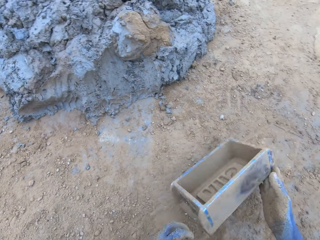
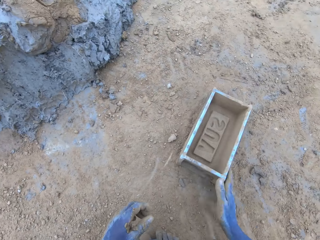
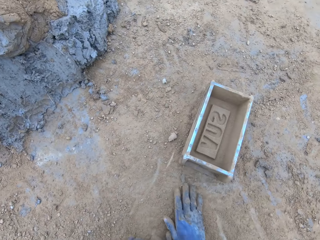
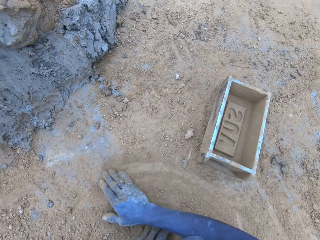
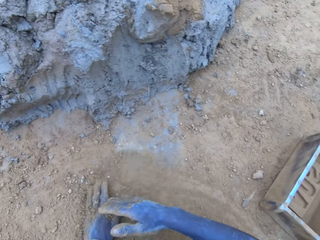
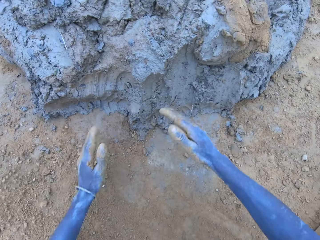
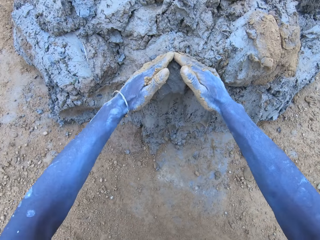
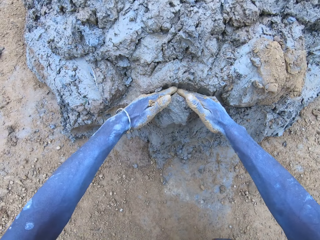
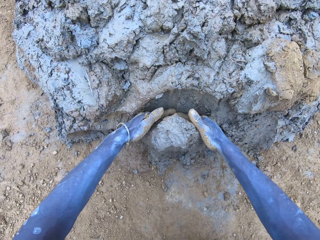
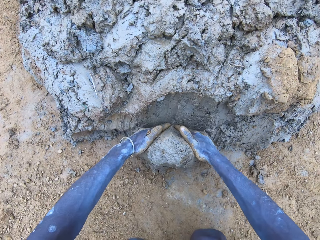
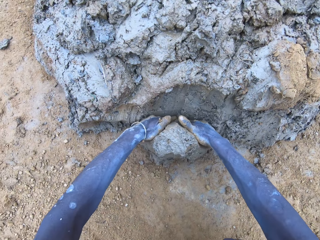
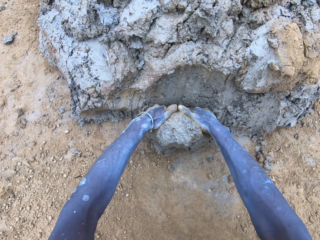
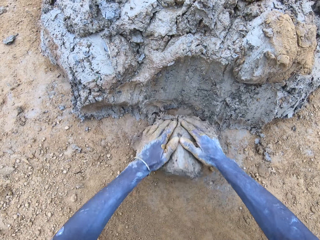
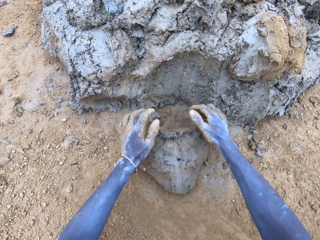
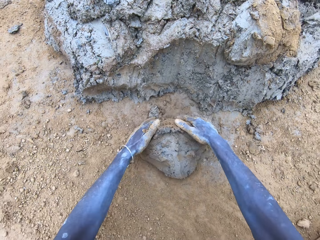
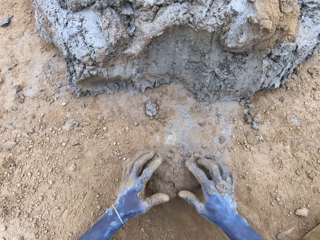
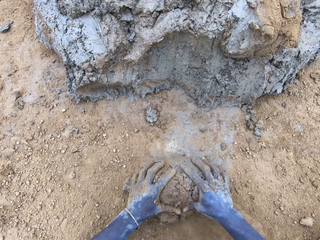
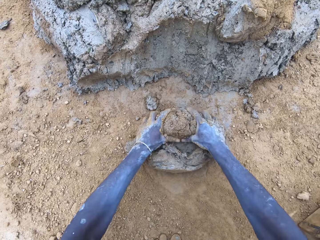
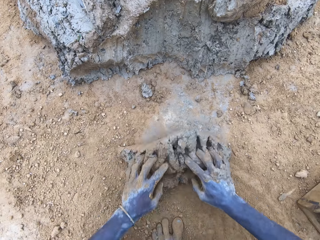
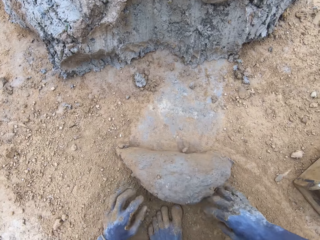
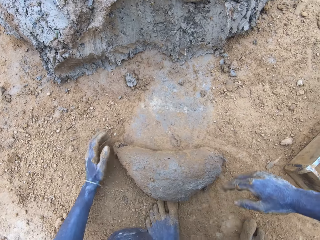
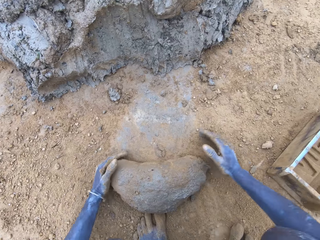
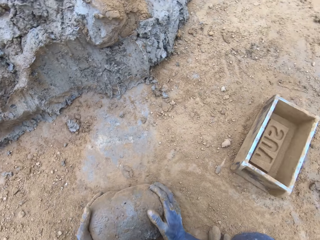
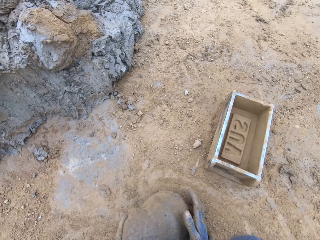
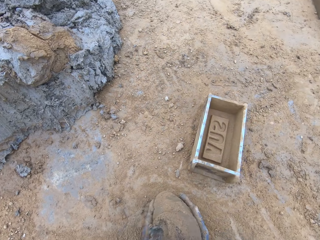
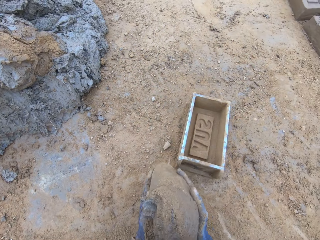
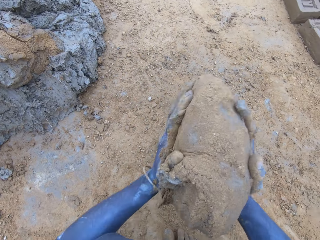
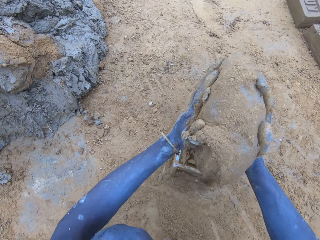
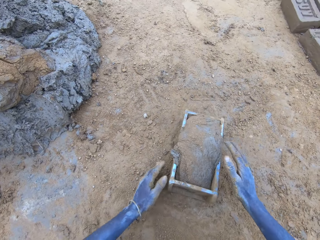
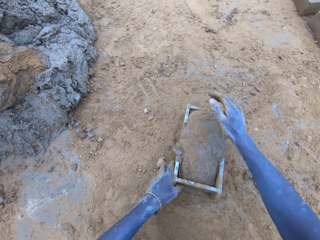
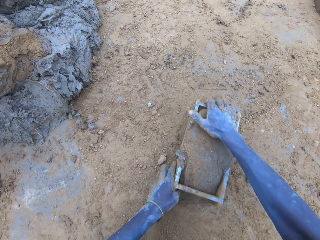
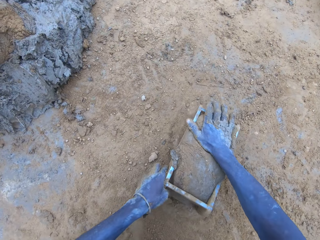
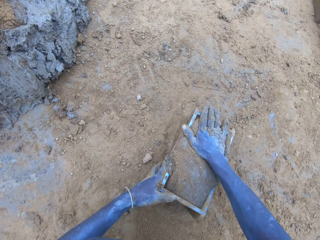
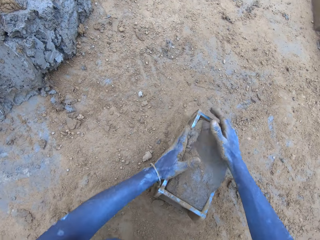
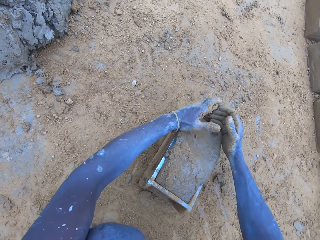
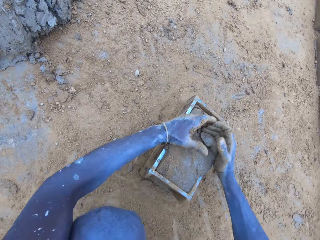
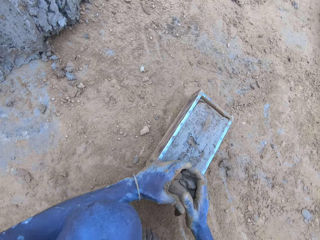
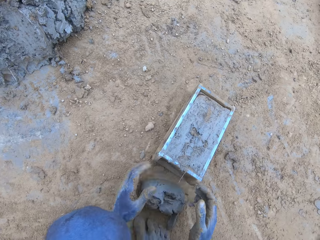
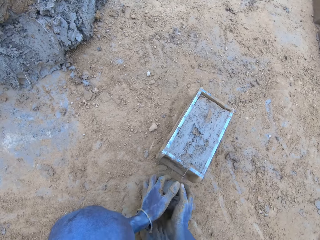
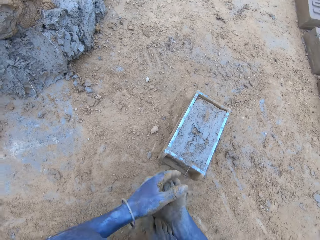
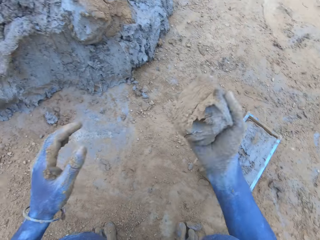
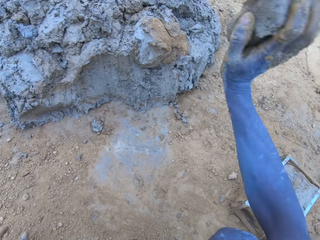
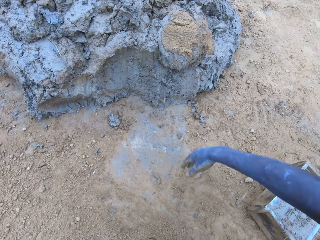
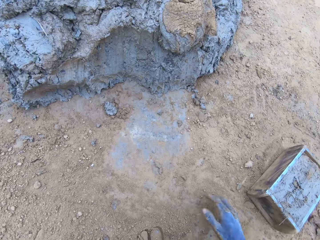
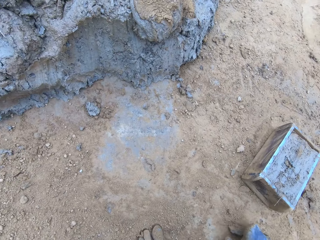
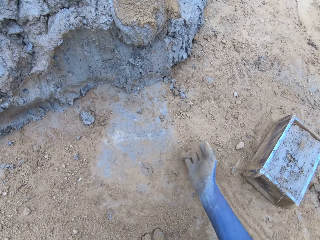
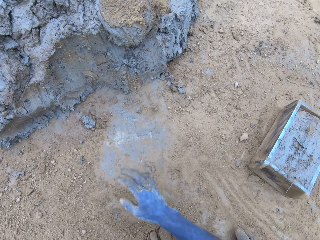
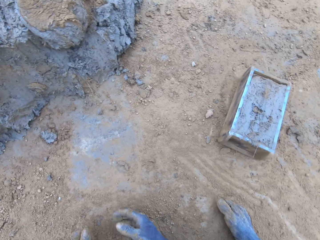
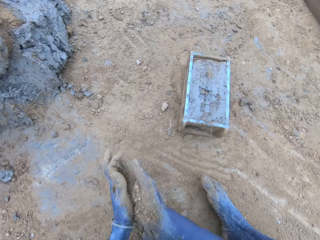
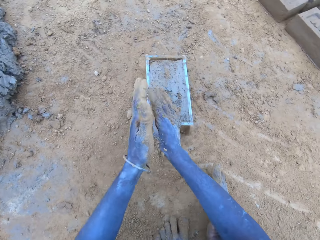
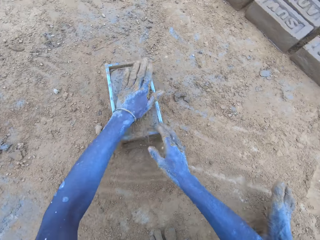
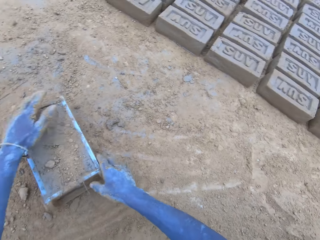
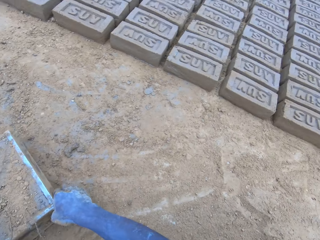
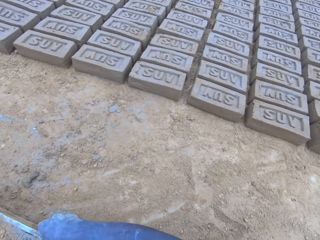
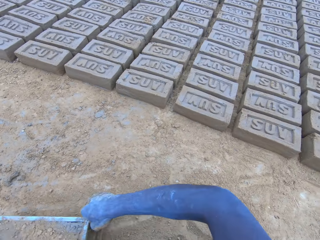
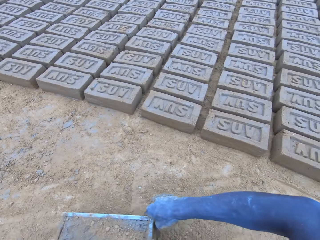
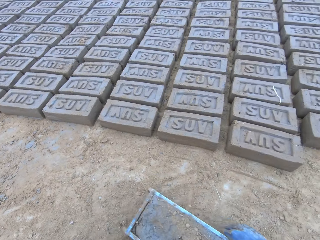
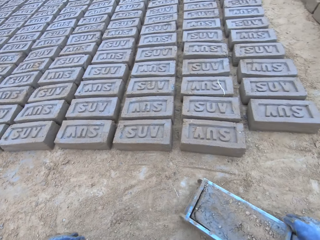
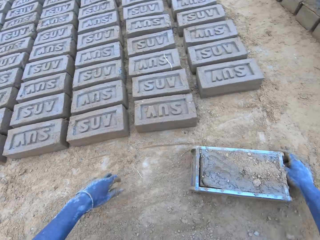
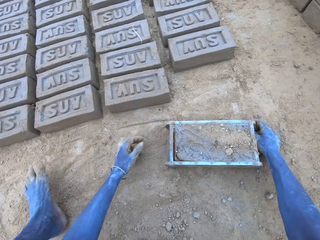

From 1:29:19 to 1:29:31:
The camera wearer puts the clay brick molder down with his right hand. He rubs both hands on the ground. He slices clay or mud with both hands. He molds the mud. He rolls the clay on the ground with both hands. He lifts the rolled clay. He throws the rolled clay on the clay brick molder with both hands. He adjusts the rolled clay with the right hand. He hits the brick mold on the ground. He removes the excess clay with both hands and throws the excess clay with the right hand. He throws soil on the clay with the right hand. He rubs both hands together. He taps the clay with the left hand.

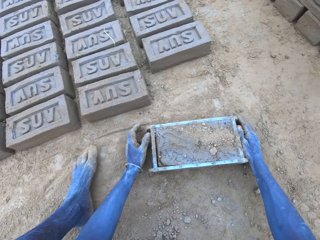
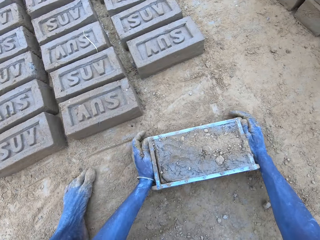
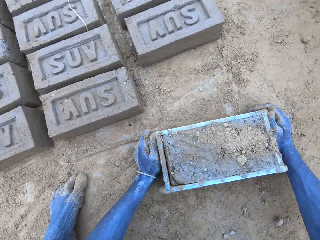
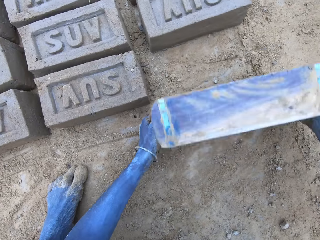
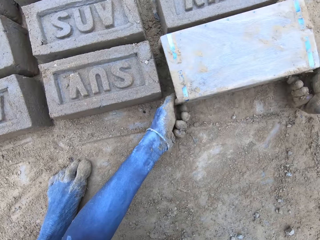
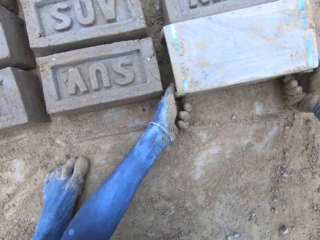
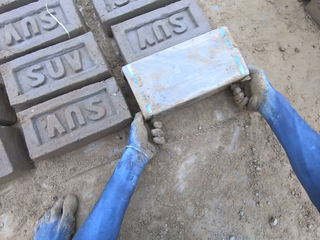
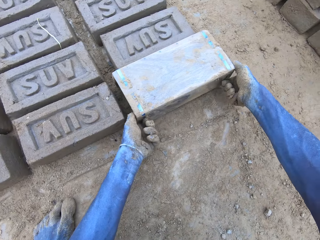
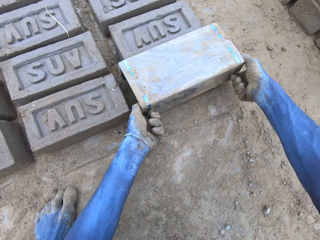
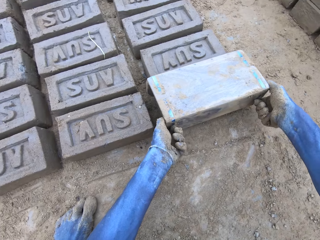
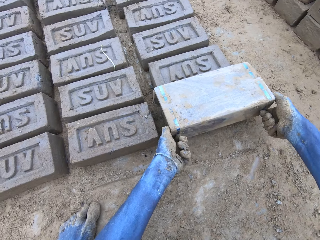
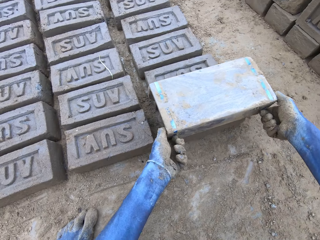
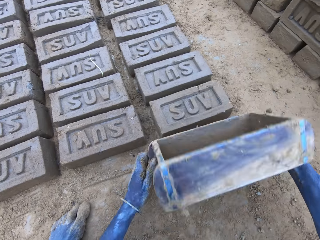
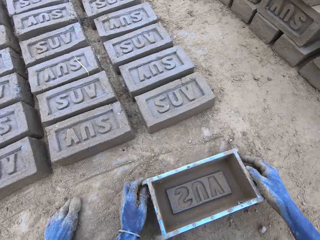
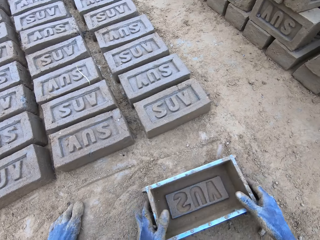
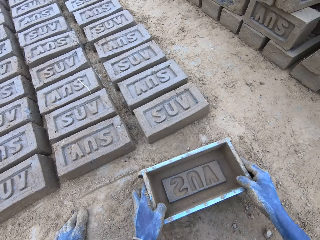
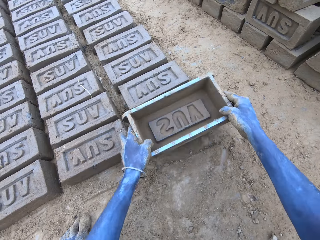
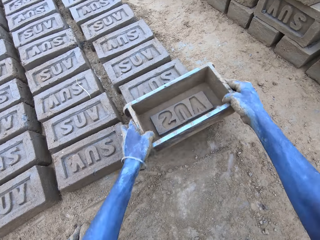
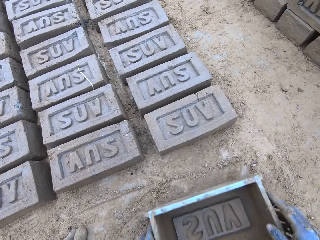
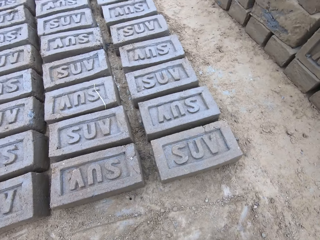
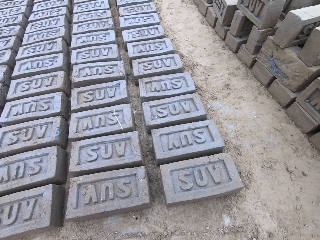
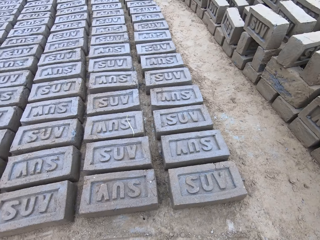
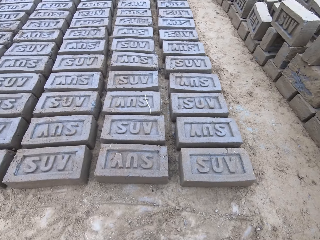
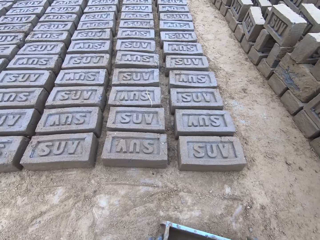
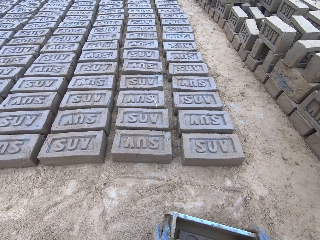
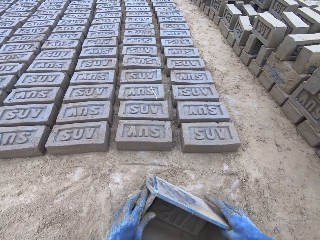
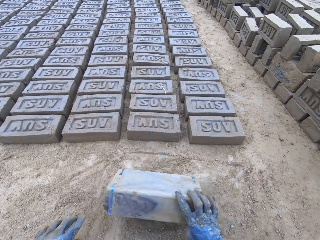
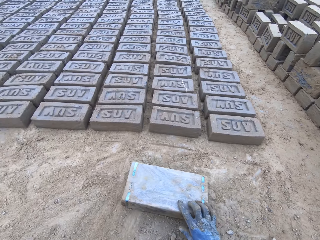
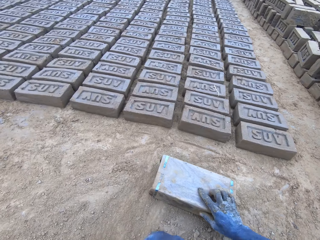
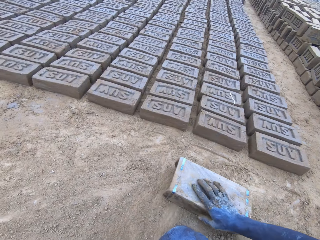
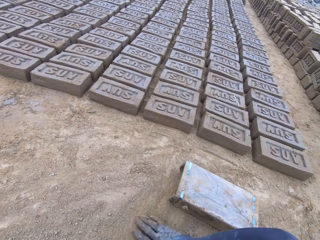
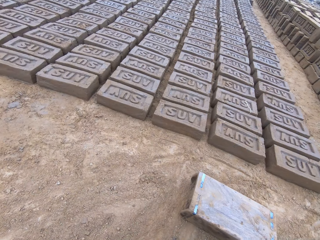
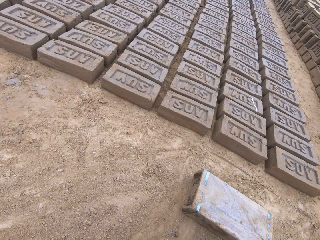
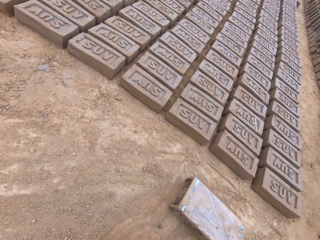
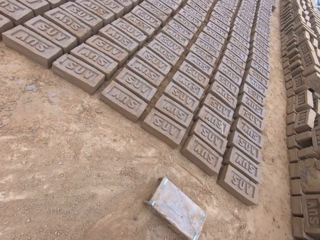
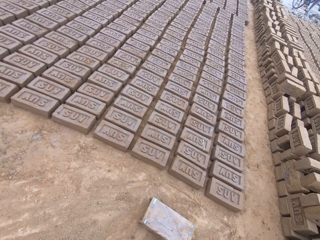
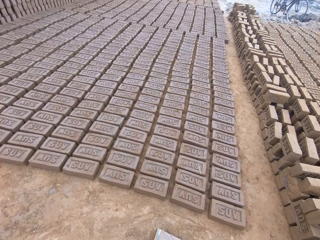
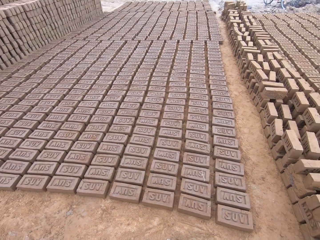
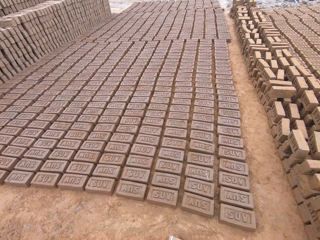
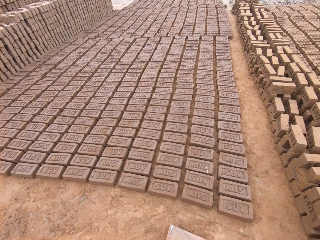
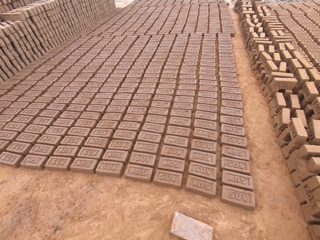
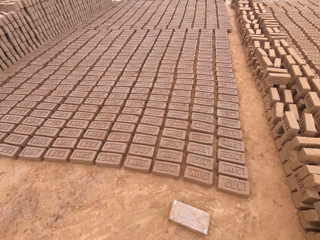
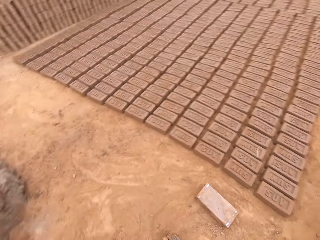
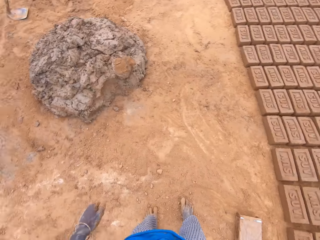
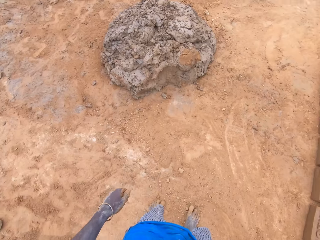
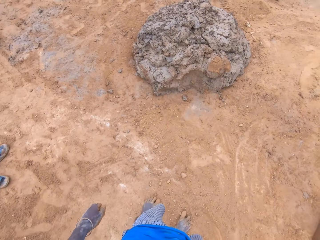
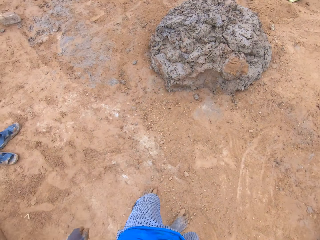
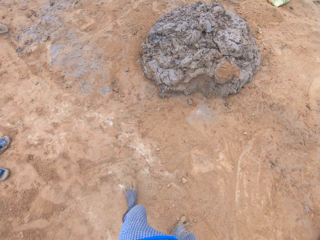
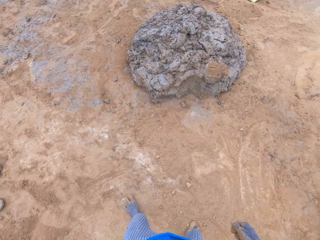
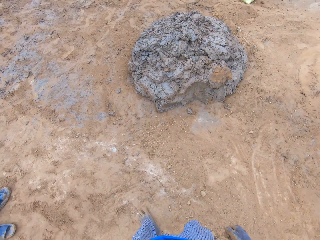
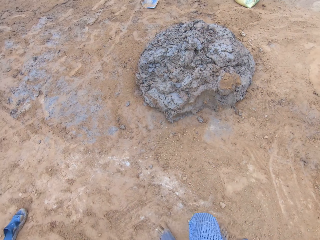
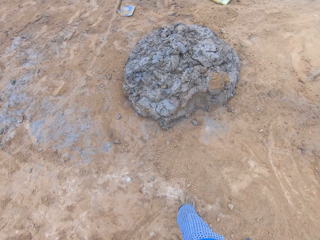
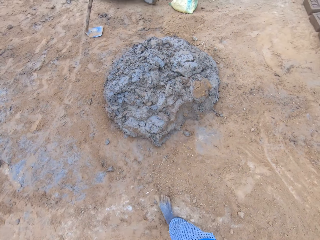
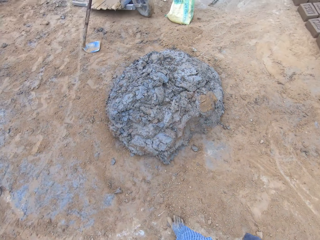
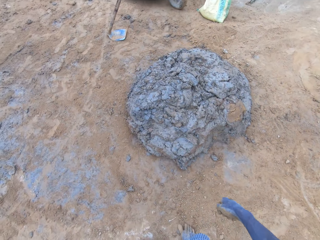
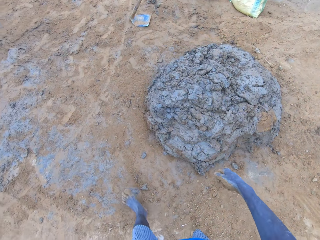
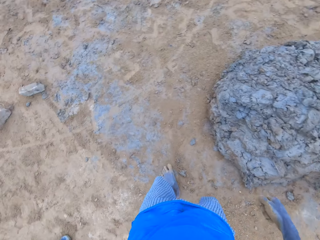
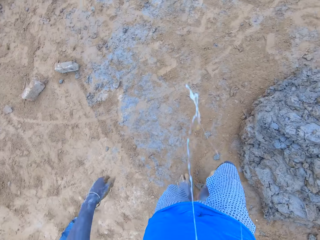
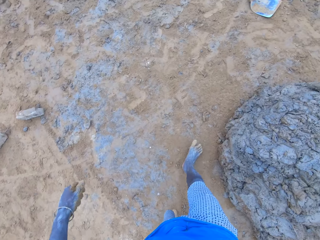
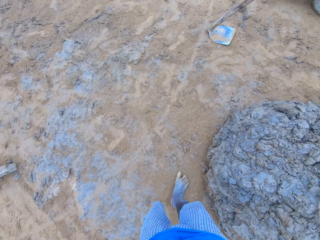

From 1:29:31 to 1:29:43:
The camera wearer puts the brick on the ground. They roll the clay brick molder upside down with both hands. They lift the clay brick molder and put down the clay brick molder with both hands. They tap the brick with the clay brick molder. They drop the brick mold. They overturn the clay brick molder. They stand up. They look around. They walk around. They spit saliva.
